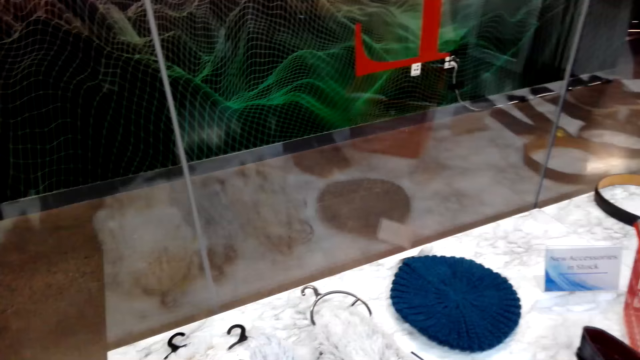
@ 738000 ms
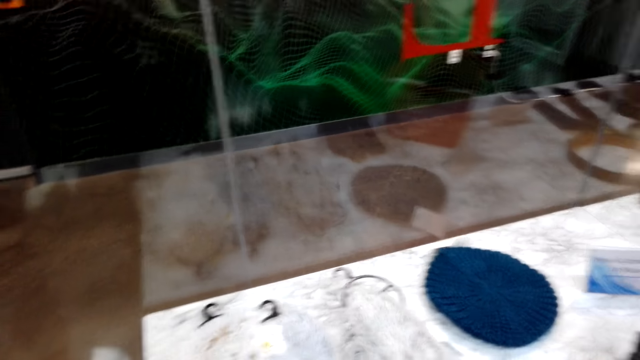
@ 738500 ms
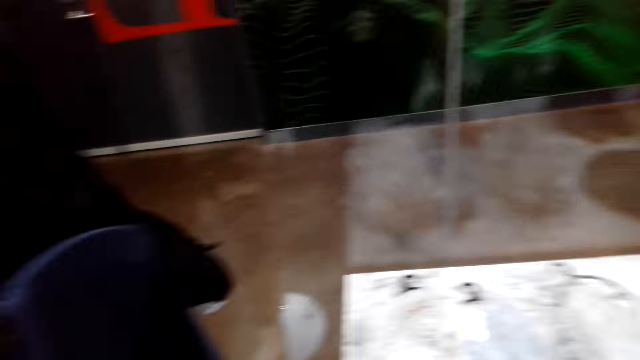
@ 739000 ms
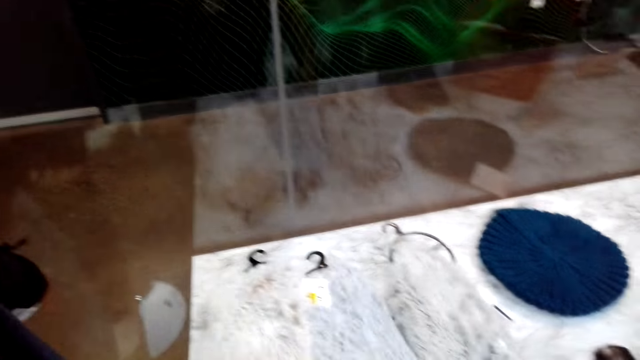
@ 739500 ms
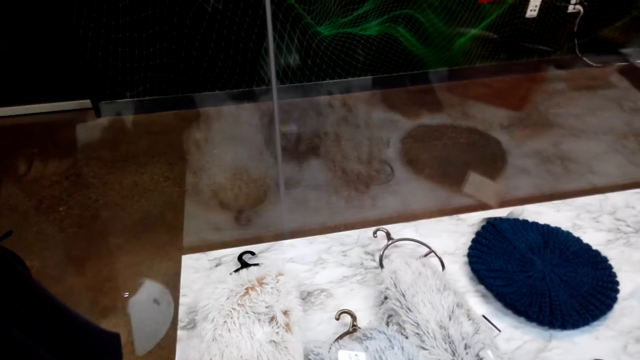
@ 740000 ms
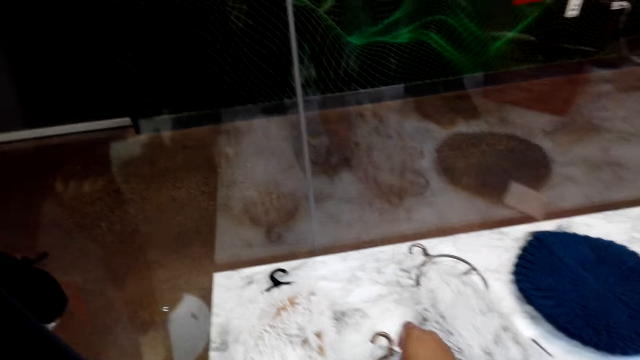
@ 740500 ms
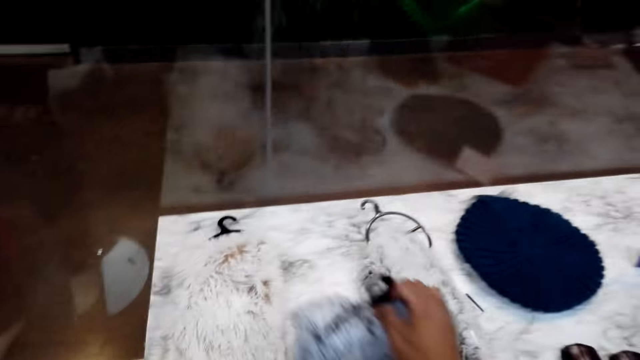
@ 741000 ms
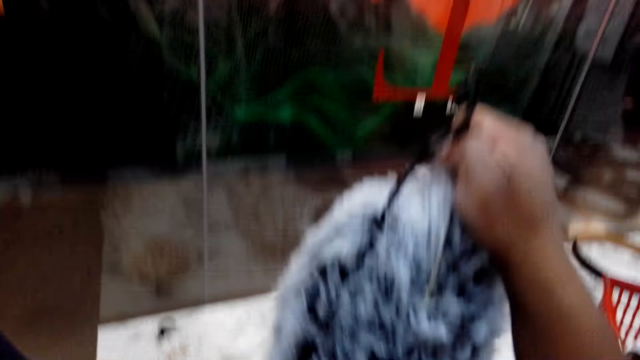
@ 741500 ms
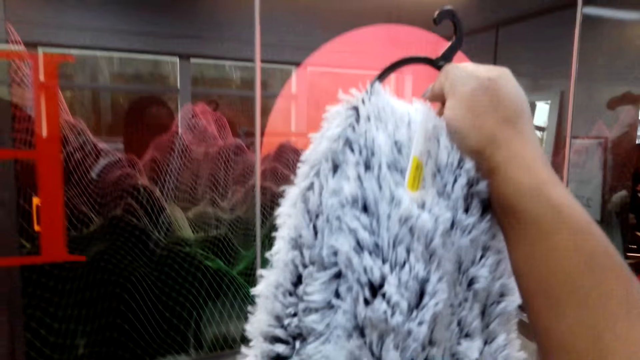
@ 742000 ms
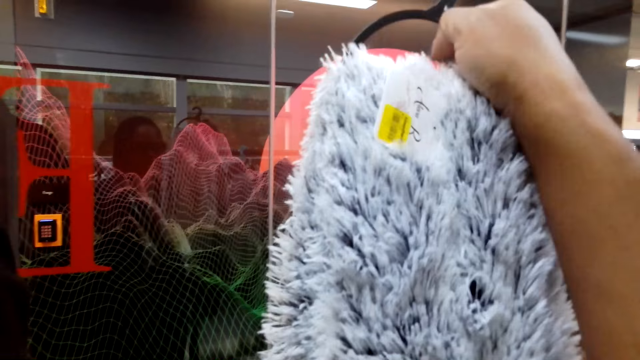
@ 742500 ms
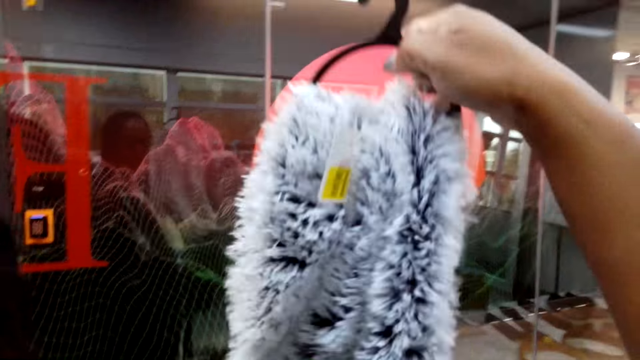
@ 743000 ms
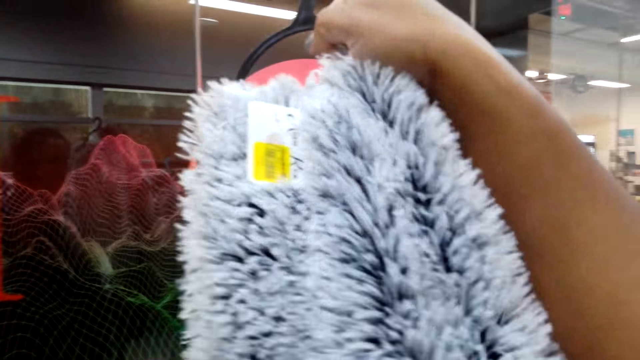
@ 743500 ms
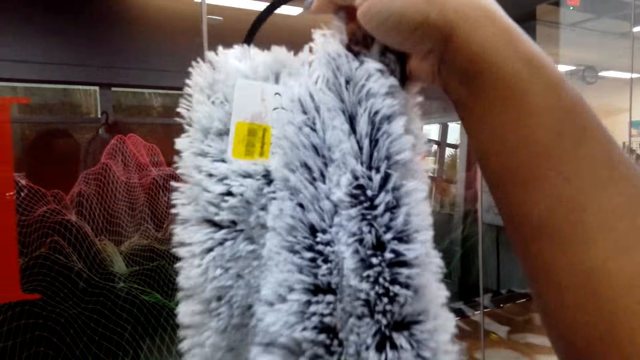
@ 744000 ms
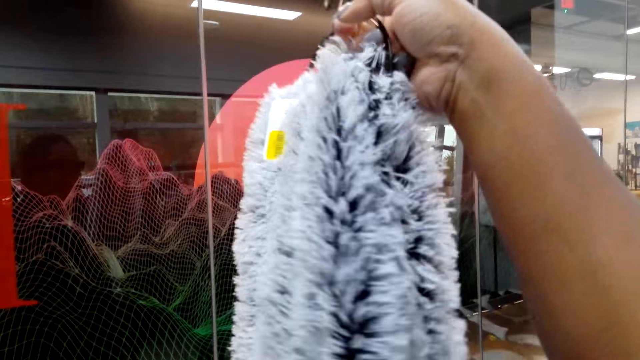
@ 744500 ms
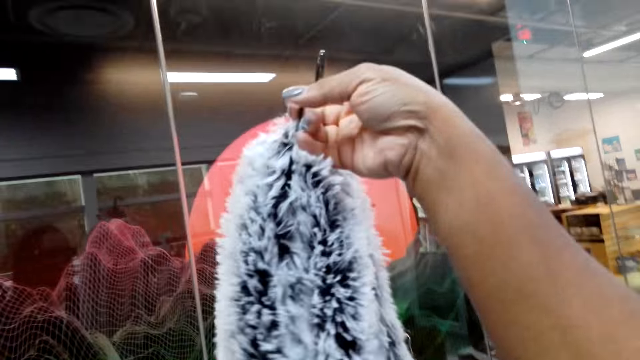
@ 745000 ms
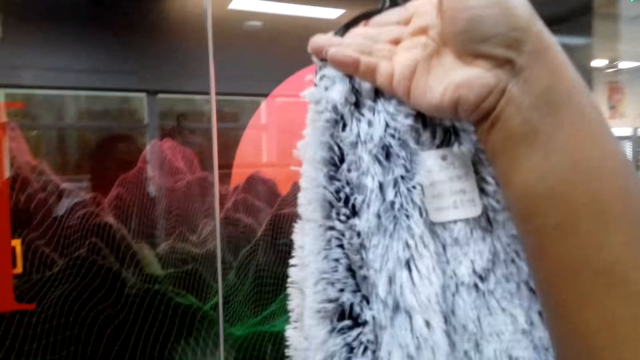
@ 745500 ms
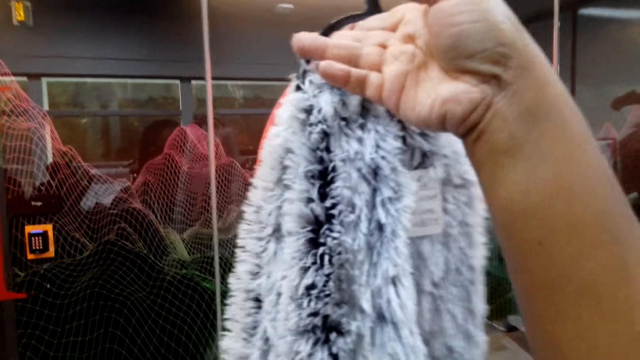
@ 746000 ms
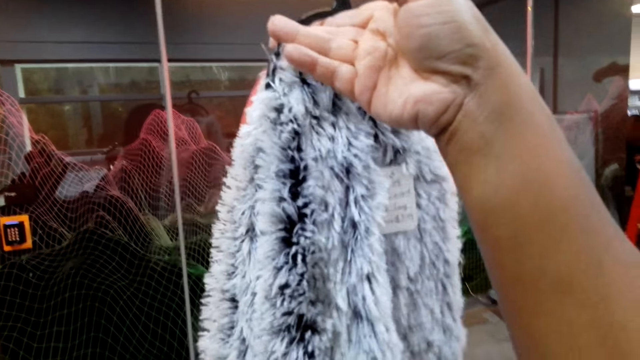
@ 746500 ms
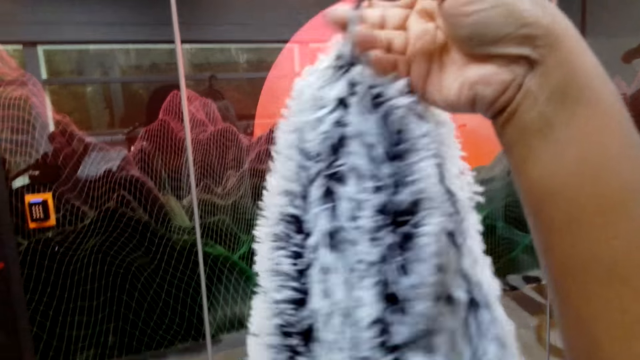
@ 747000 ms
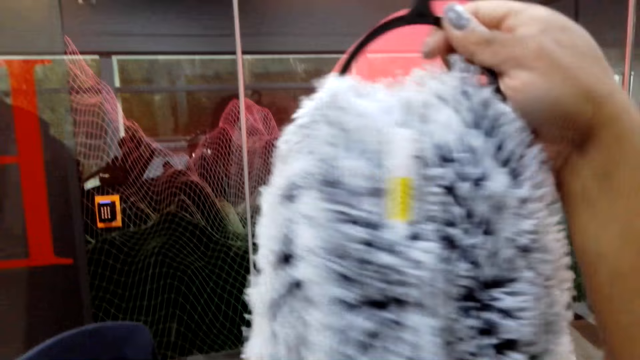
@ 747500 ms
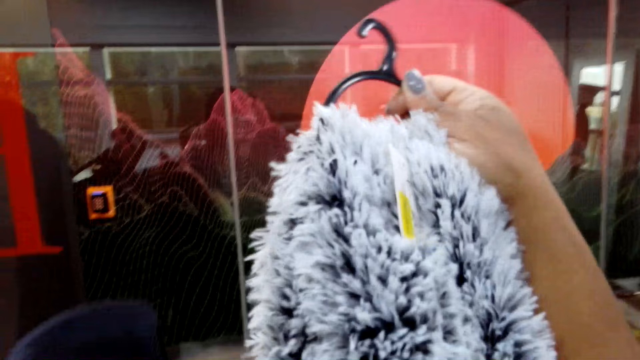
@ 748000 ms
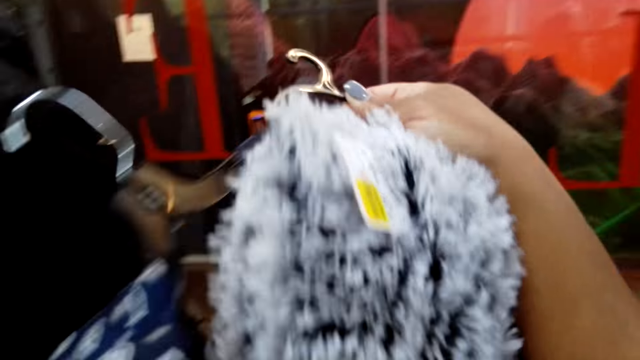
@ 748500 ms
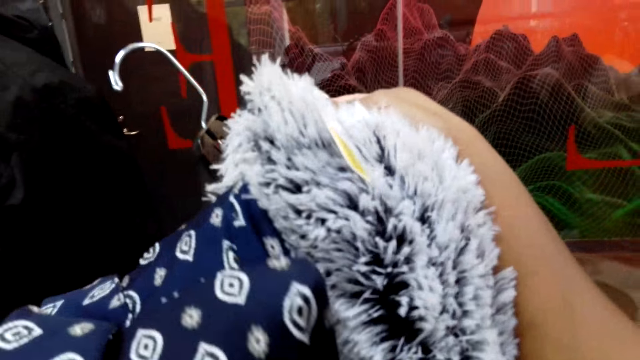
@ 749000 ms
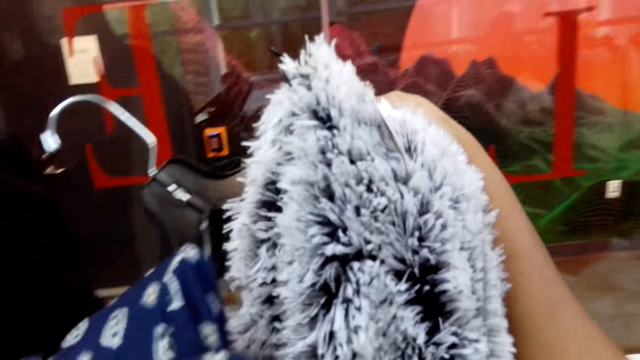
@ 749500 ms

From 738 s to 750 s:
The camera wearer picks up a scarf from the table. They hold a cloth on a hanger. They examine the scarf.

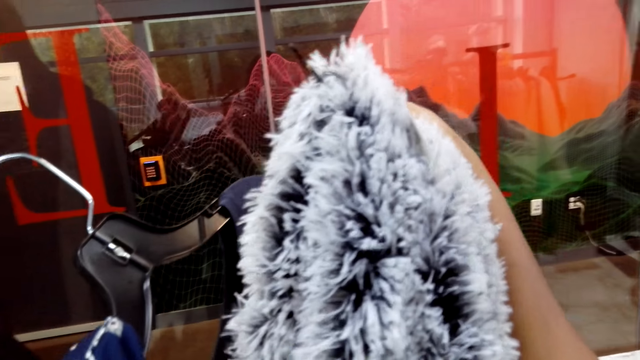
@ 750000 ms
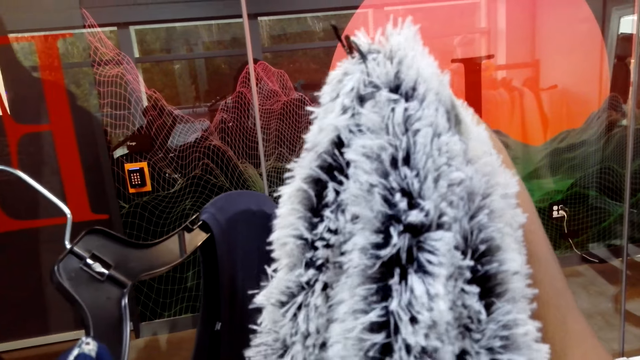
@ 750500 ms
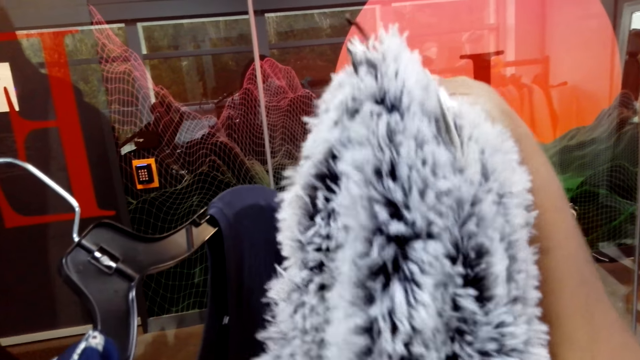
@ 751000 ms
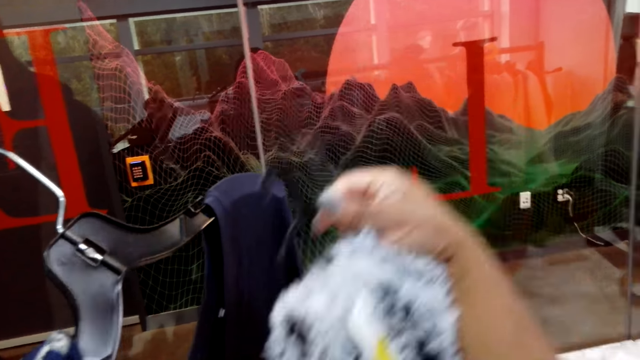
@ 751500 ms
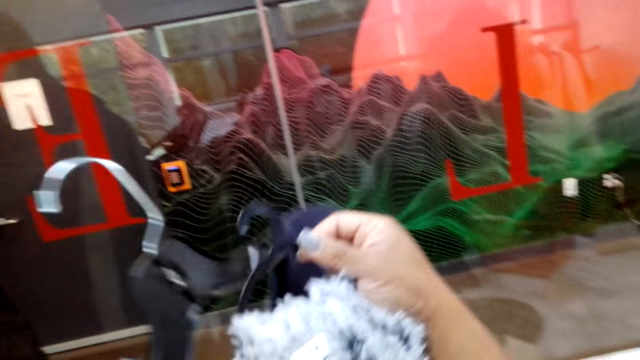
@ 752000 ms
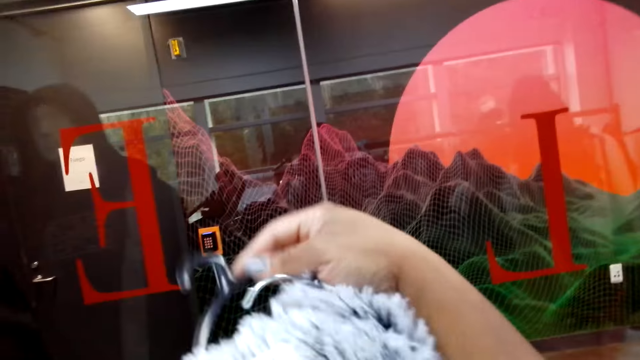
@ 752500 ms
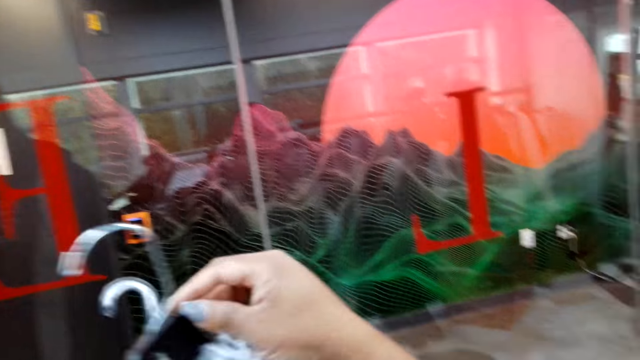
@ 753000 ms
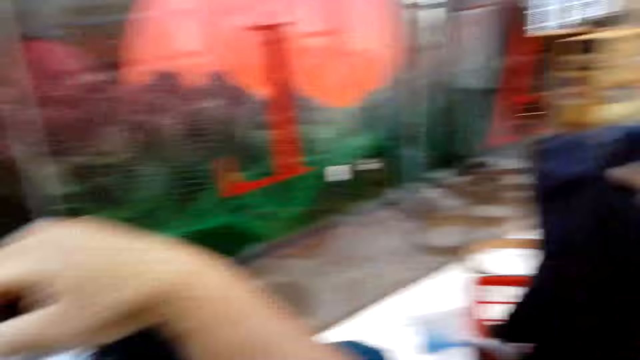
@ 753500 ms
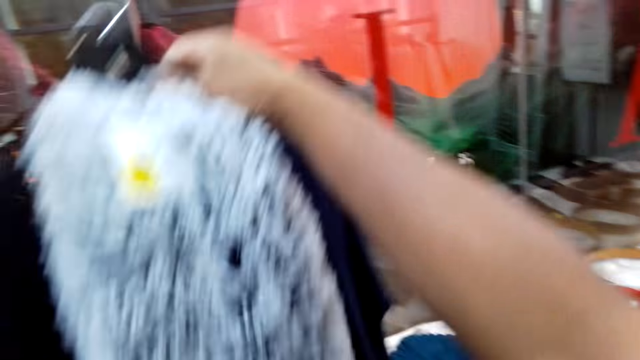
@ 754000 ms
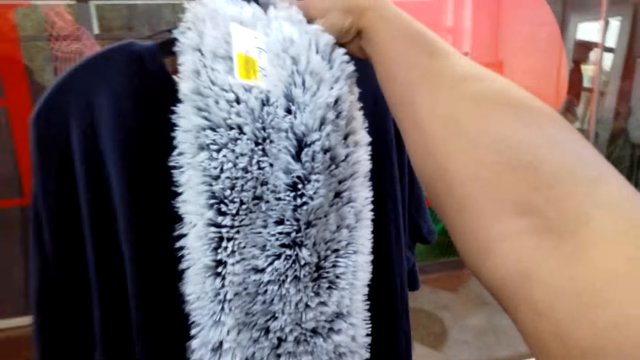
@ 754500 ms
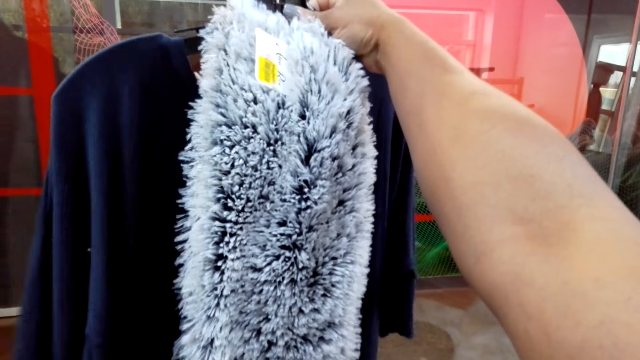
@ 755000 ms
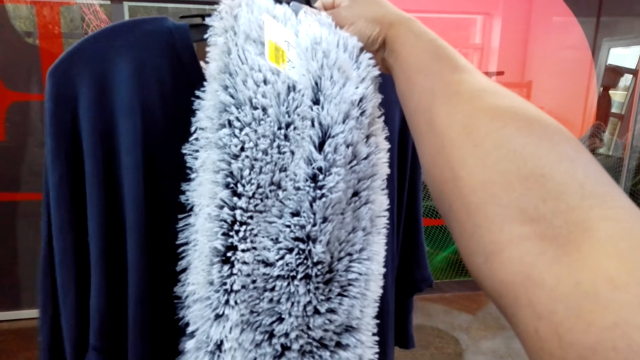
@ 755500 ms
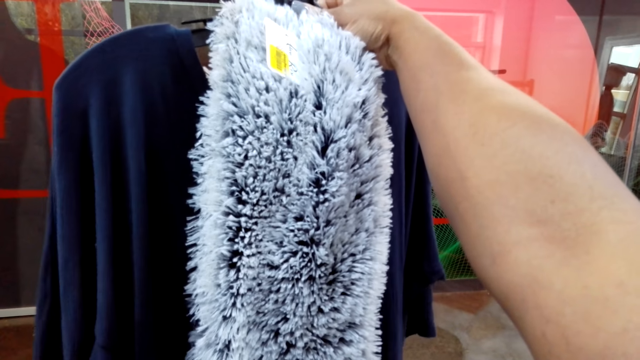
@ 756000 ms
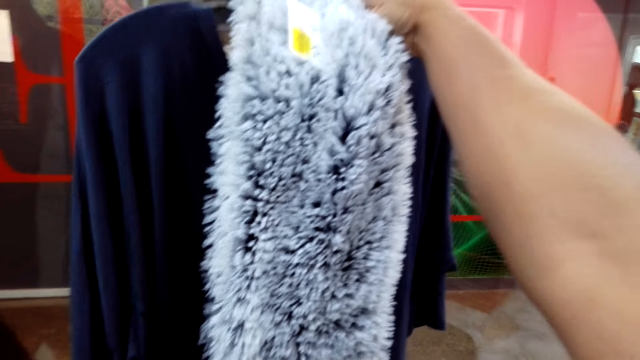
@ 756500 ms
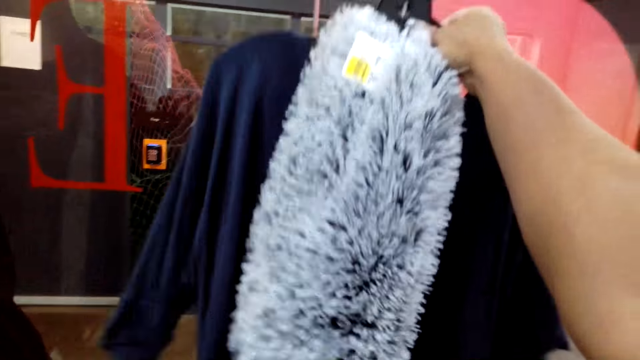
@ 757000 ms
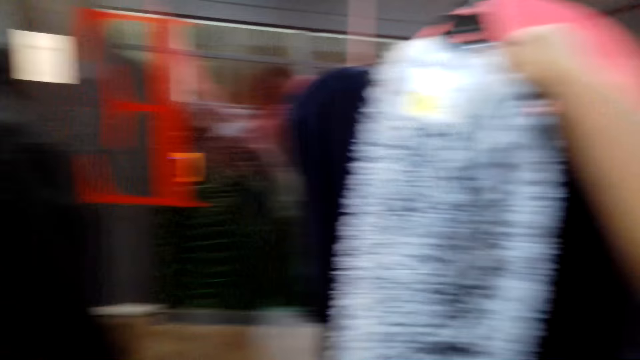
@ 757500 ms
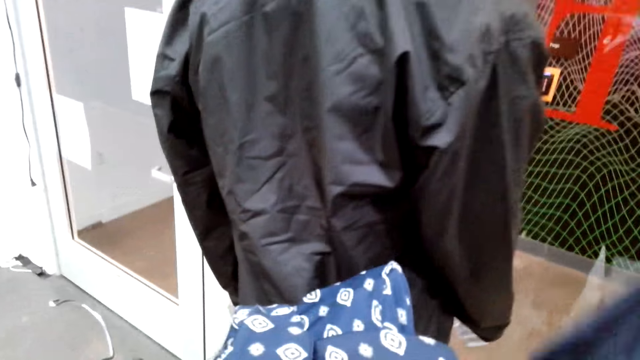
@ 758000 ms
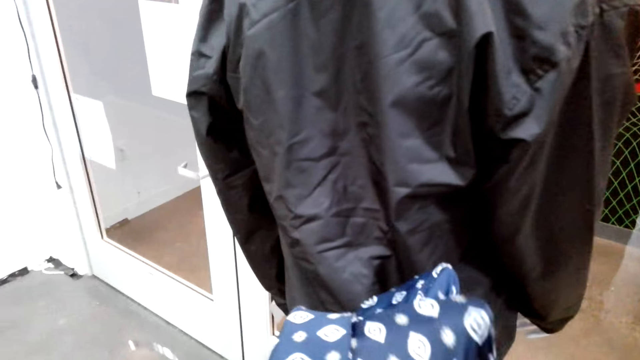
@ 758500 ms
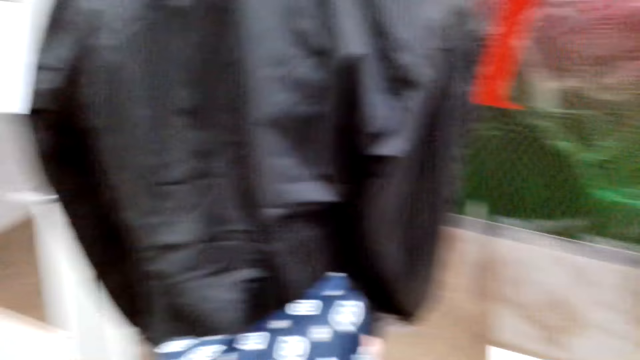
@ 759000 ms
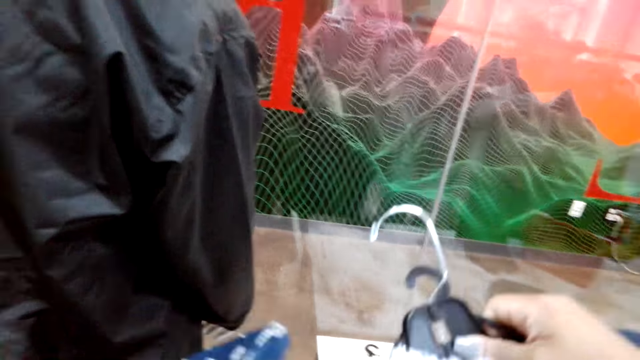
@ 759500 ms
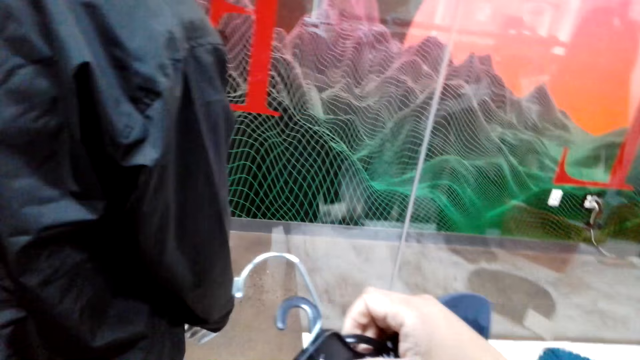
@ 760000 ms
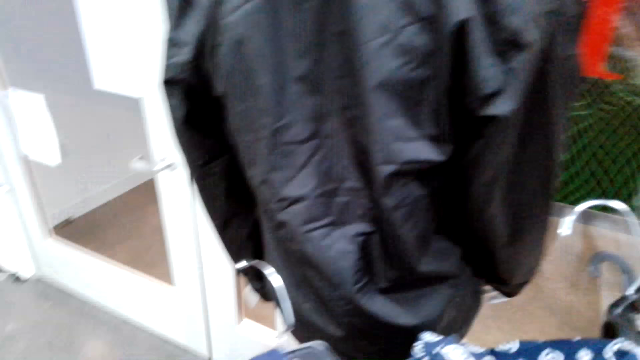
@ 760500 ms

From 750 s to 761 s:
The camera wearer turns to the side. They hold cloths on a hanger. They turn to the side. They hold the cloths on a hanger.
